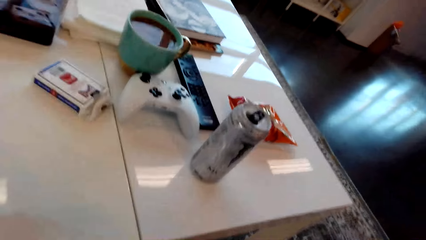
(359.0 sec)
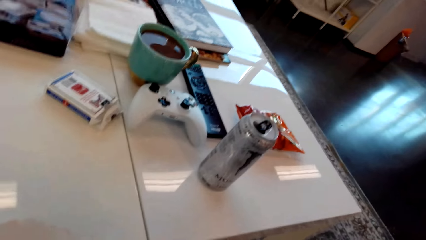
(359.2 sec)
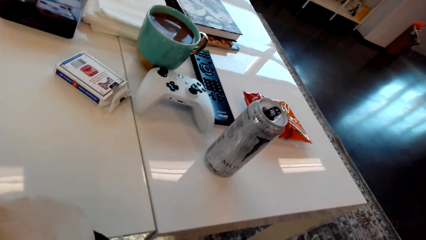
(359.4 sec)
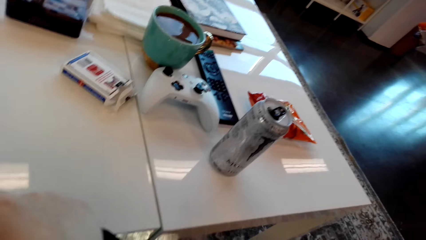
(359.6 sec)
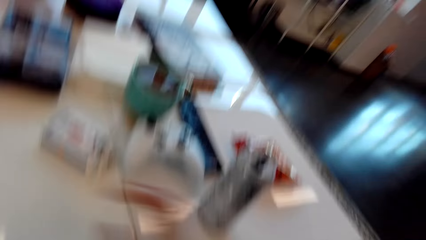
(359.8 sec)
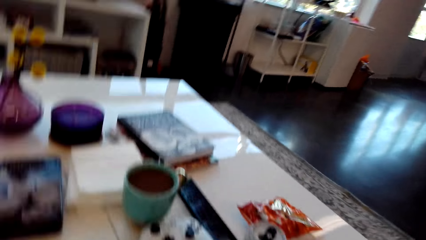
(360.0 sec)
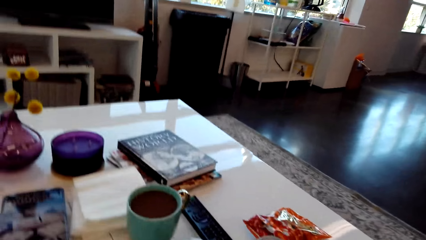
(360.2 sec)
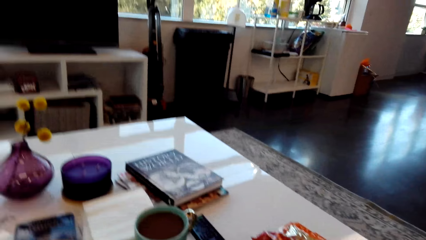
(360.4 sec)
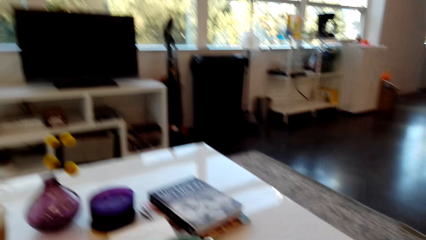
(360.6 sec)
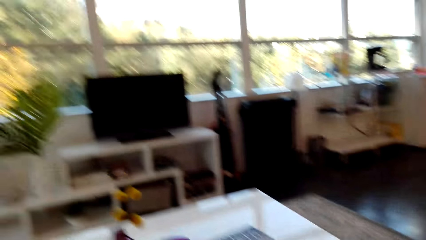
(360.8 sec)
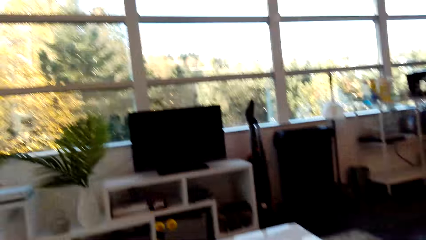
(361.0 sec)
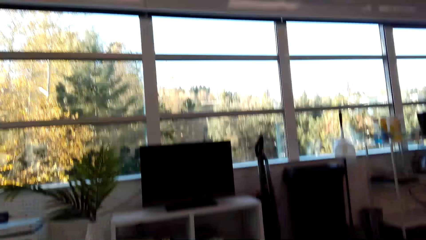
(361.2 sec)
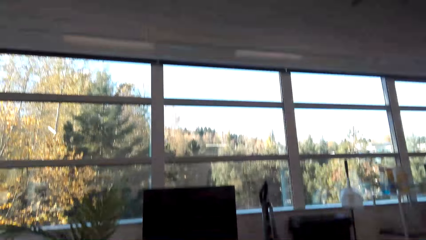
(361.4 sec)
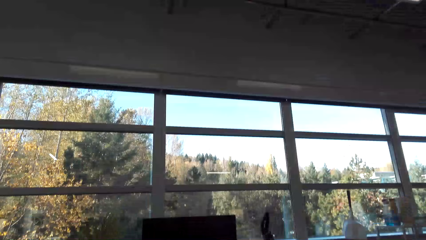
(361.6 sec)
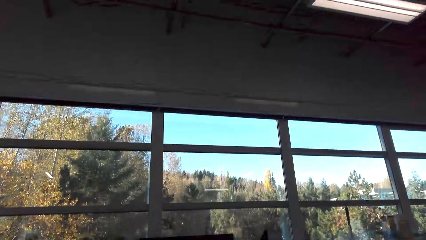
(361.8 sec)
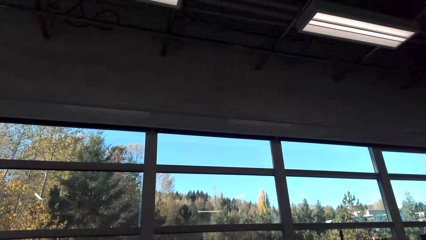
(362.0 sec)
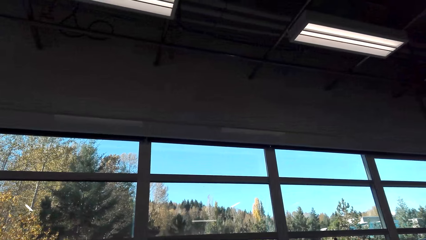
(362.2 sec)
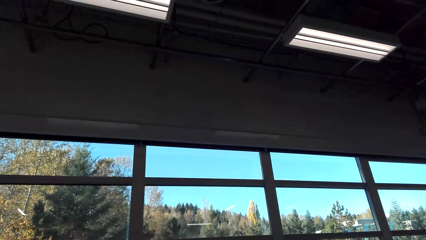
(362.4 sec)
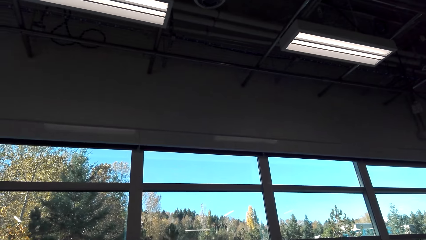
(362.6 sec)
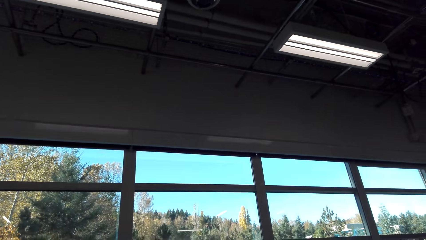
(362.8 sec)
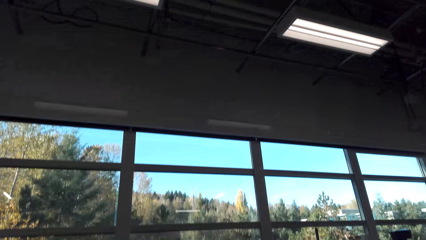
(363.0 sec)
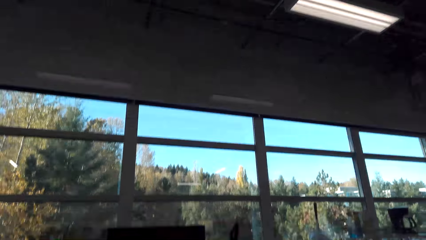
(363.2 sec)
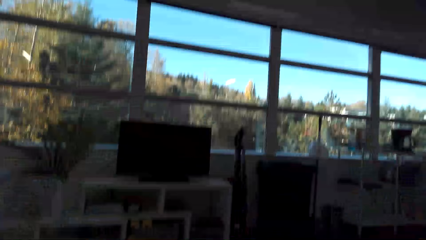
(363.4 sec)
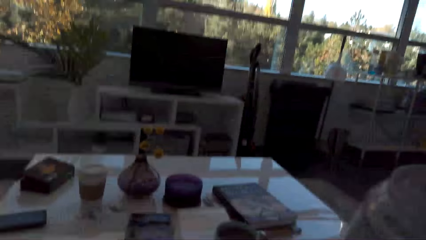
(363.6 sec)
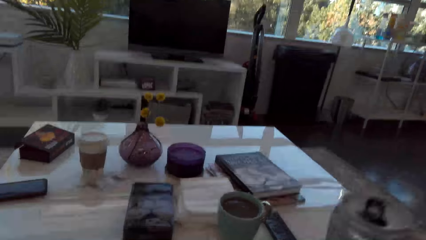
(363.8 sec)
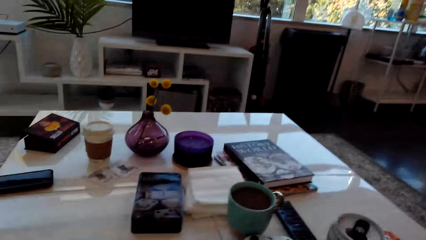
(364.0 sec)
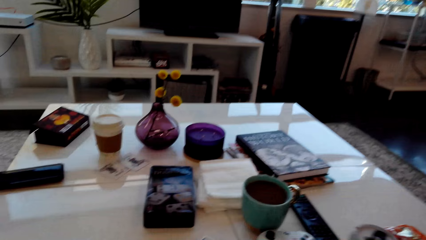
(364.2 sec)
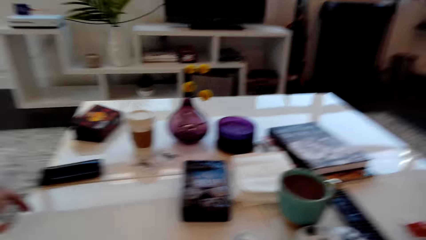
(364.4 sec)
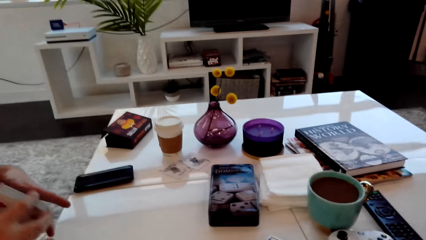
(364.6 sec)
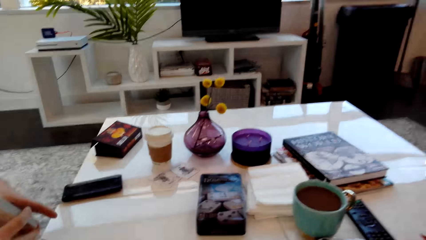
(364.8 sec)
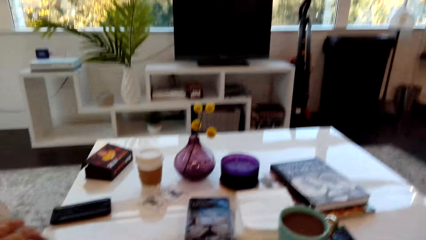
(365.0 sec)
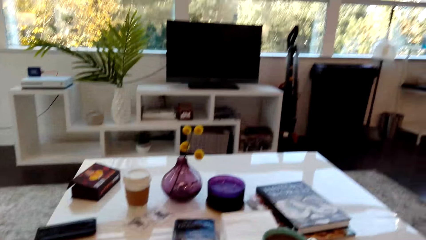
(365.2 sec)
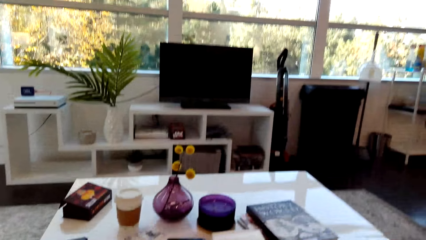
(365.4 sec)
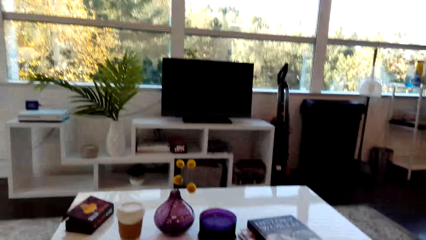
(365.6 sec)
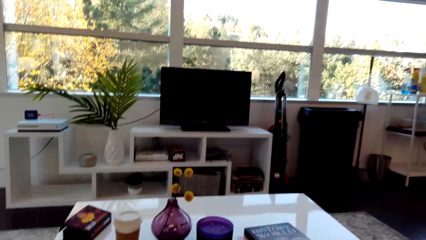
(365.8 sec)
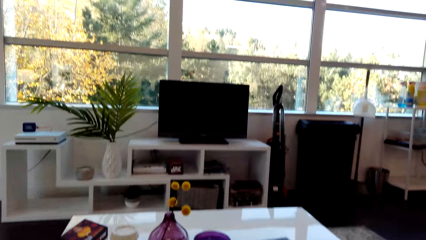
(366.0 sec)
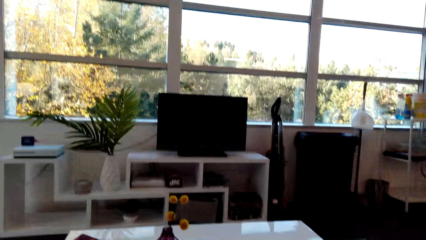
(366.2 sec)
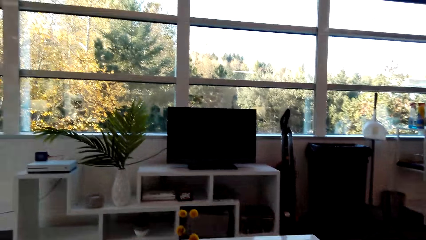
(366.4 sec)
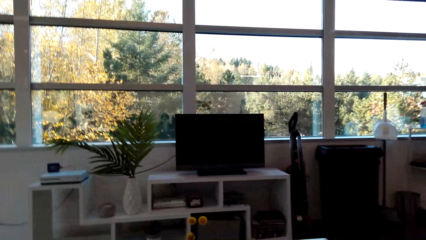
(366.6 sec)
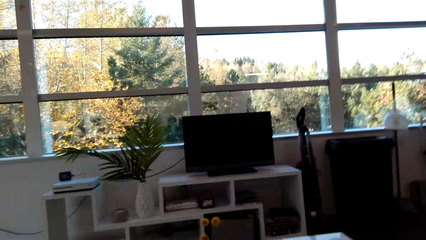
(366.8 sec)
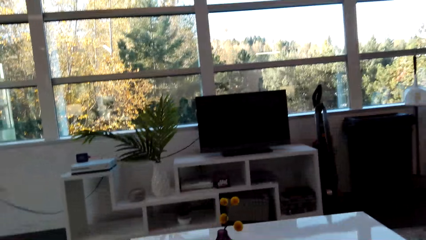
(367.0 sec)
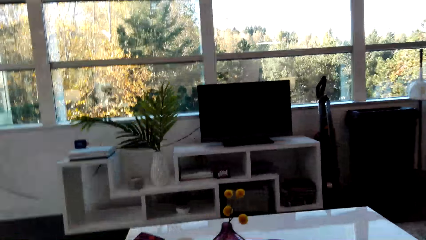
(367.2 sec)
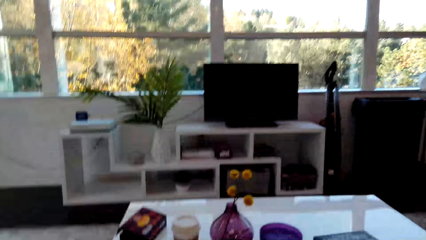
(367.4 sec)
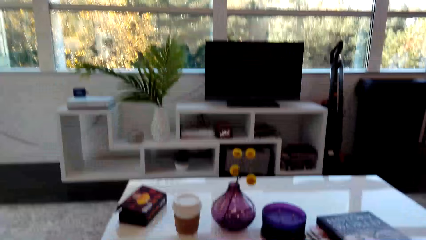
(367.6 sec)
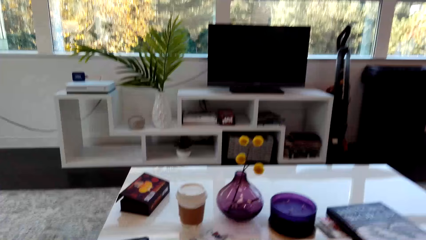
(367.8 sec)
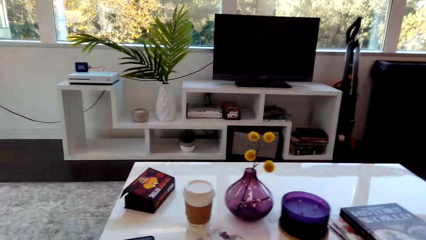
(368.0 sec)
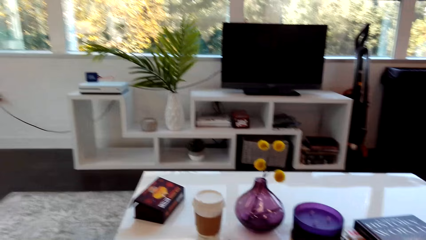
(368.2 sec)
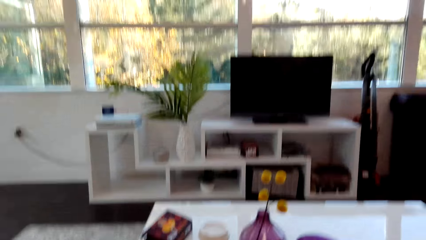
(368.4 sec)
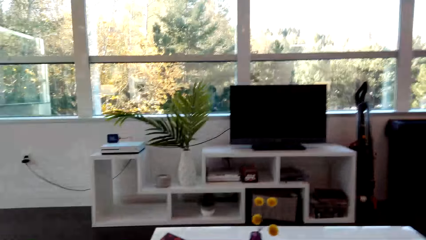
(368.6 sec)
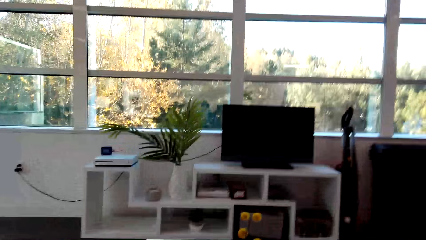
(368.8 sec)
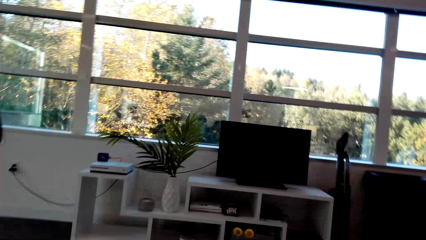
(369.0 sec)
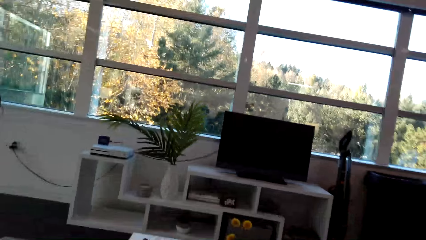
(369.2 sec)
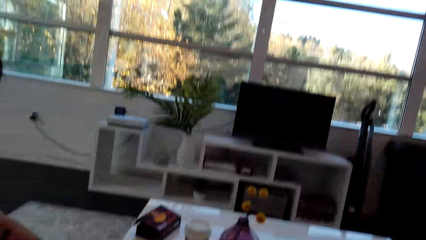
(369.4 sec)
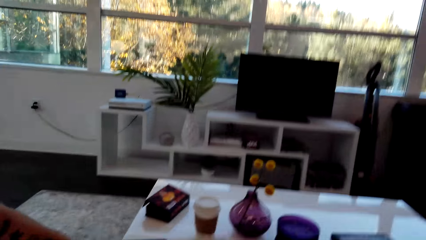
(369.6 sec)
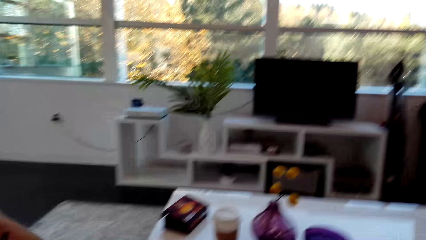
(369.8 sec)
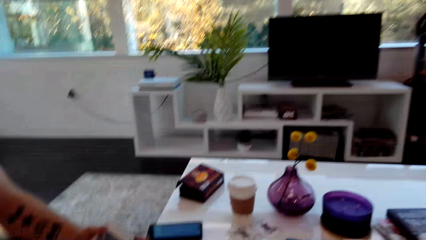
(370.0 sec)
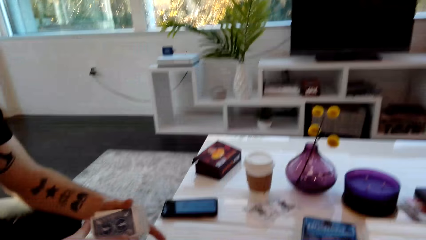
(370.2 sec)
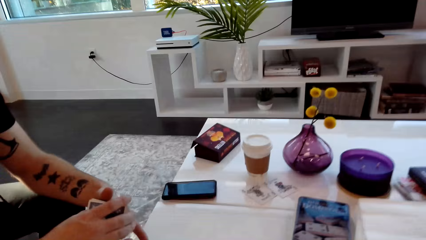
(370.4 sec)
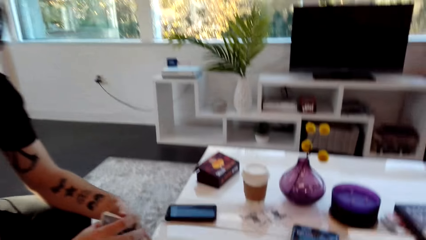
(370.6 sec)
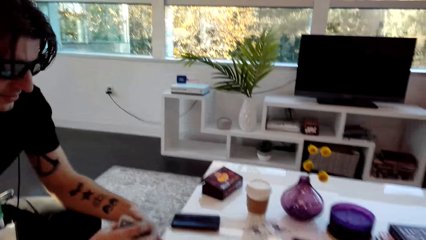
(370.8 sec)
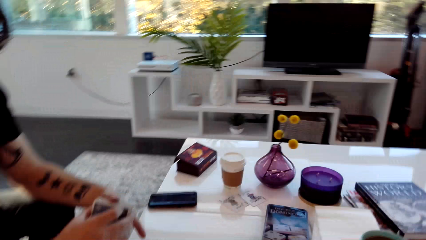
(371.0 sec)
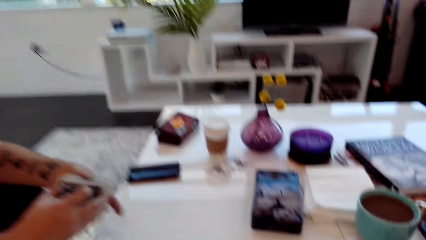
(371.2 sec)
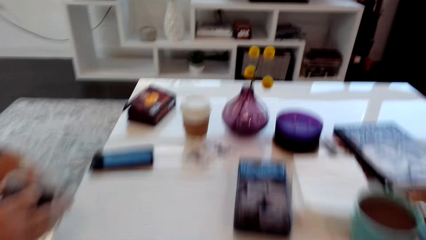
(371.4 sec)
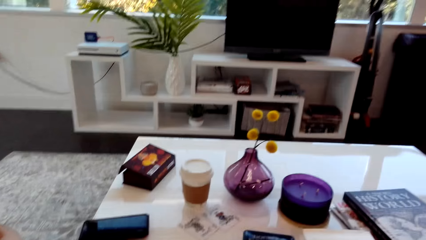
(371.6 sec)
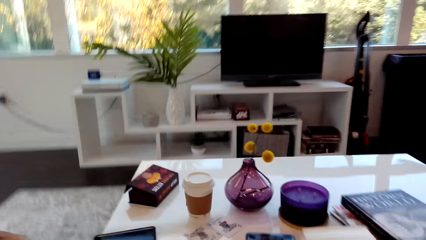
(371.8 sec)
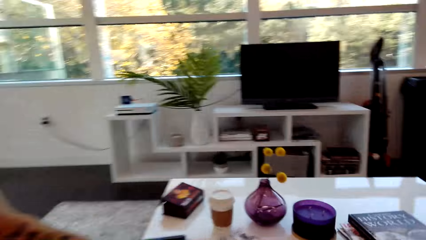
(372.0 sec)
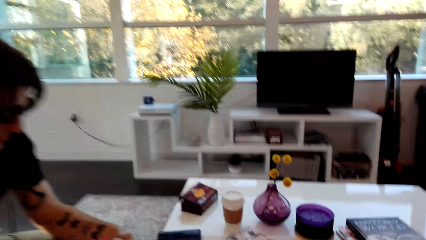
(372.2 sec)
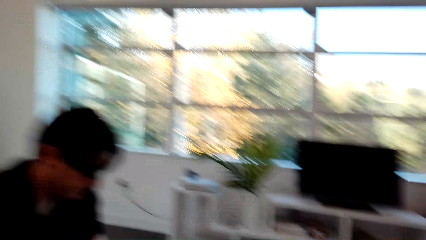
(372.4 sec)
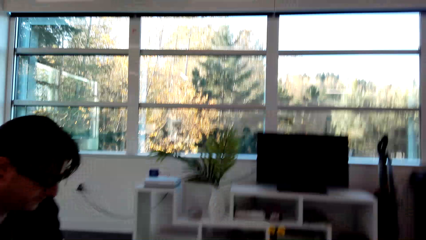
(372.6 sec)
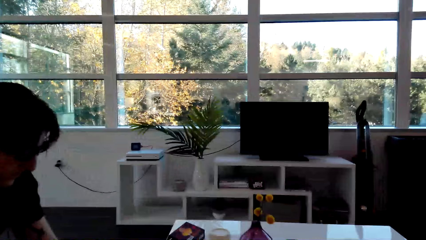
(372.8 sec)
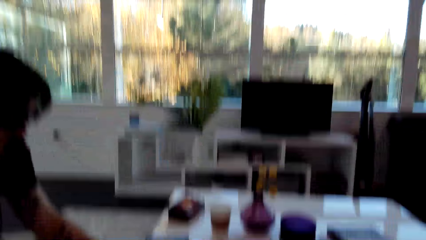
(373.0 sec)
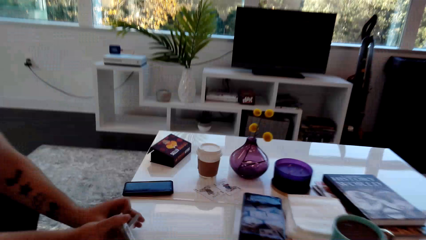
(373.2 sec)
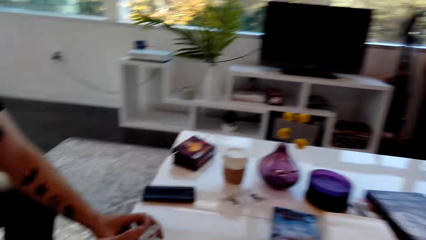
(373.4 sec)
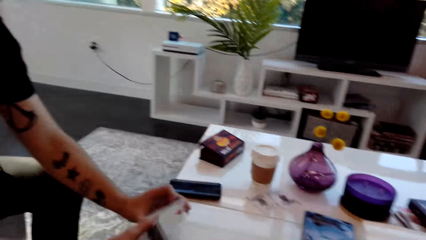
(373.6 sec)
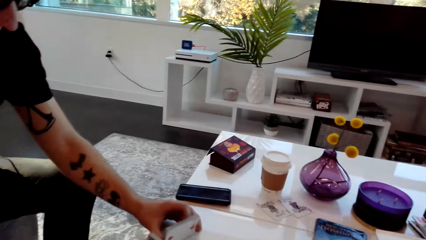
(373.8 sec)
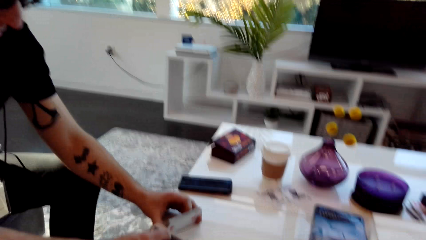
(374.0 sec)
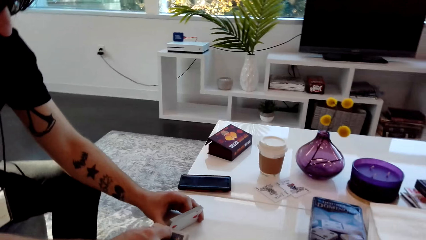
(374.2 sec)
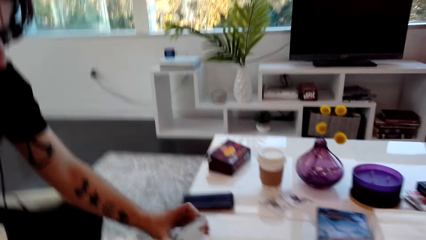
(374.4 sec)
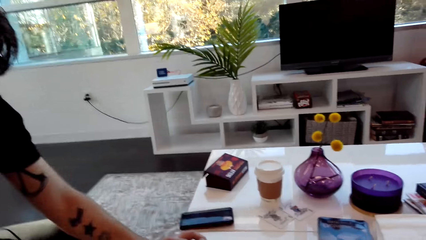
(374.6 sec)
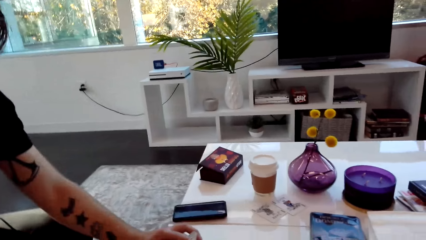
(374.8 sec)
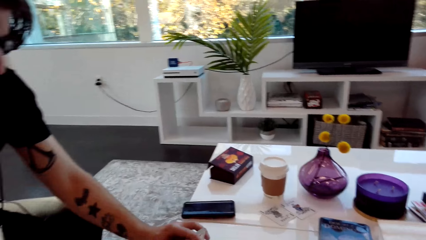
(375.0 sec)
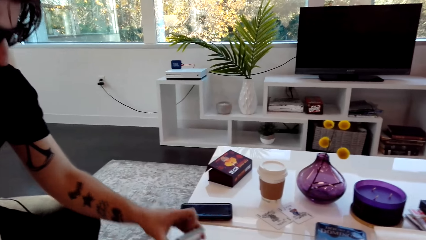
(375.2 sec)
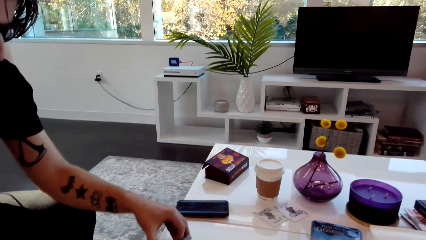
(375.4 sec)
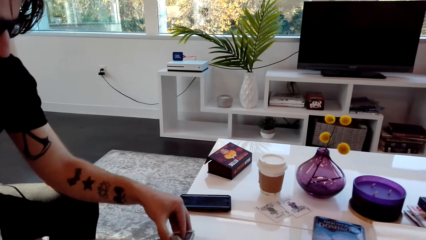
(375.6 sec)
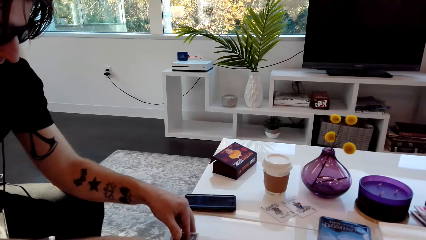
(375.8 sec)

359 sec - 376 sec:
A man speaks. The camera wearer looks up. They speak. The man shuffles the cards. The camera wearer laughs. The man laughs. The man hits the cards on the table.
